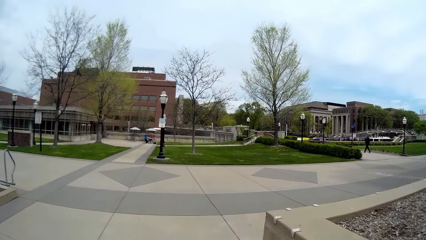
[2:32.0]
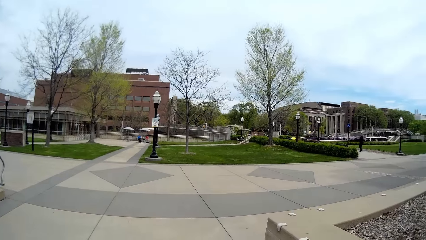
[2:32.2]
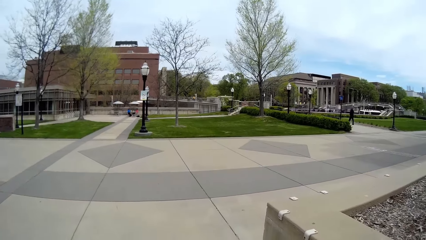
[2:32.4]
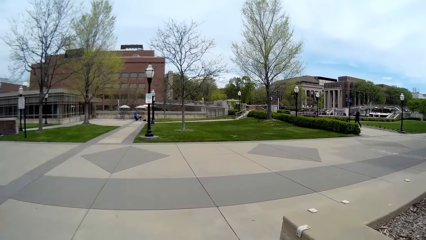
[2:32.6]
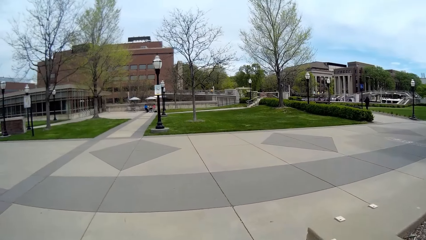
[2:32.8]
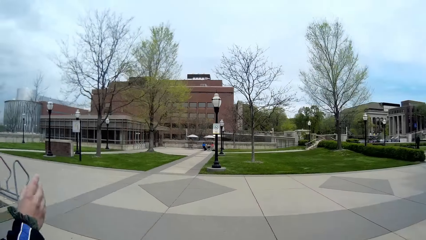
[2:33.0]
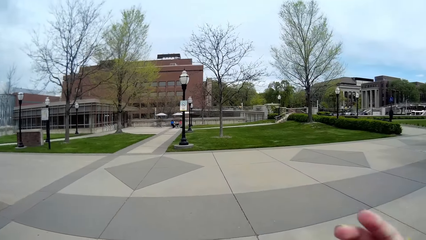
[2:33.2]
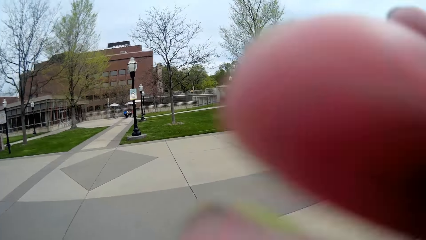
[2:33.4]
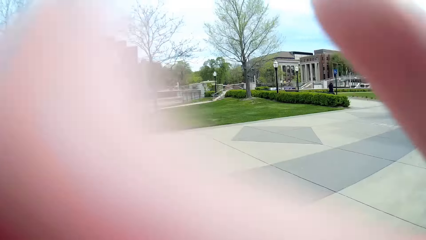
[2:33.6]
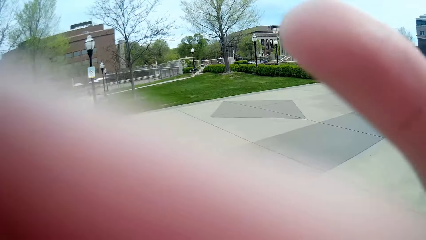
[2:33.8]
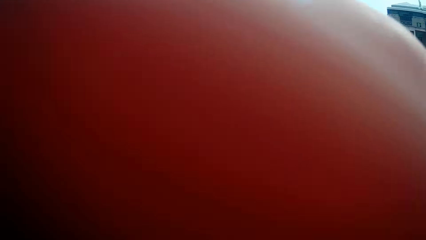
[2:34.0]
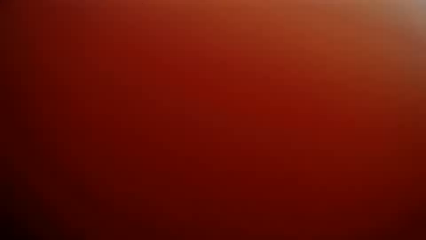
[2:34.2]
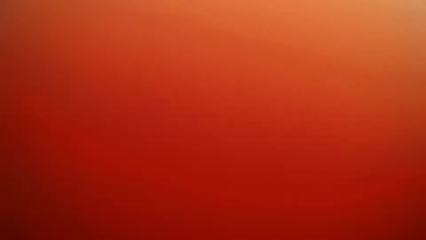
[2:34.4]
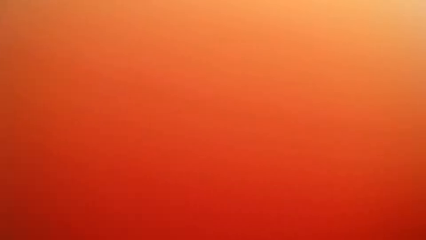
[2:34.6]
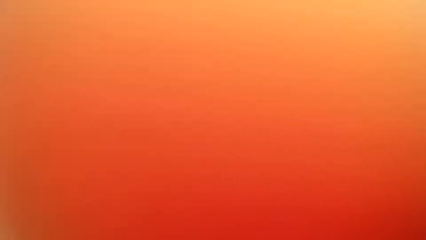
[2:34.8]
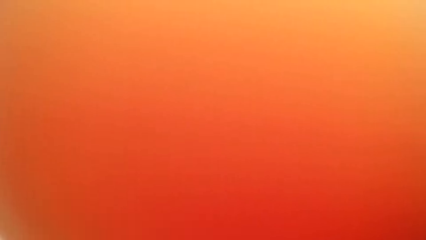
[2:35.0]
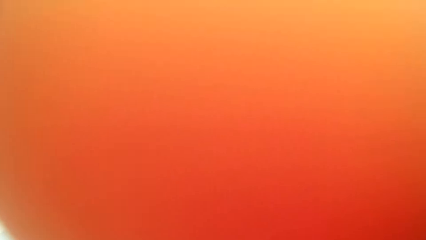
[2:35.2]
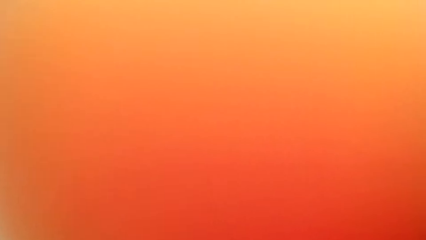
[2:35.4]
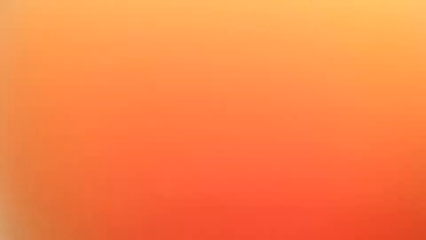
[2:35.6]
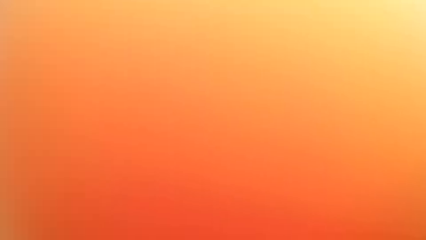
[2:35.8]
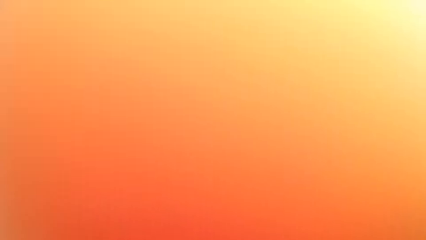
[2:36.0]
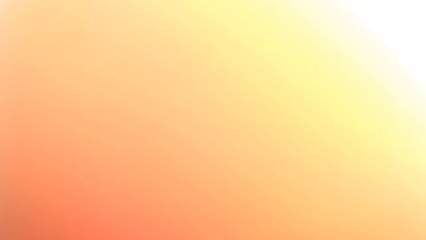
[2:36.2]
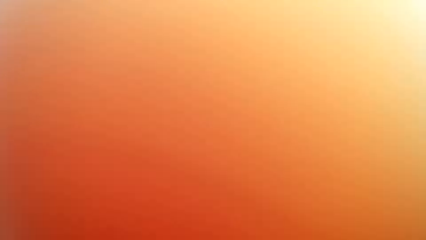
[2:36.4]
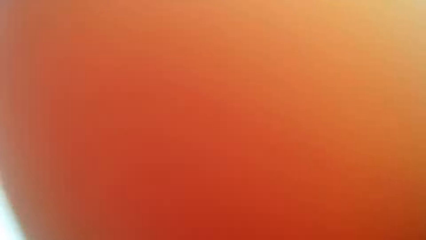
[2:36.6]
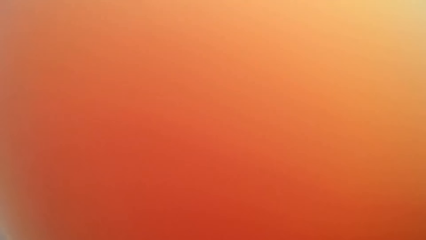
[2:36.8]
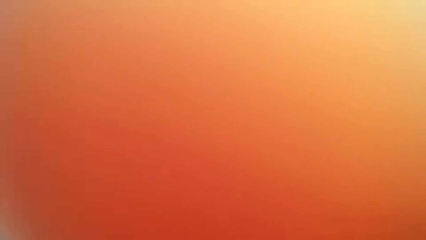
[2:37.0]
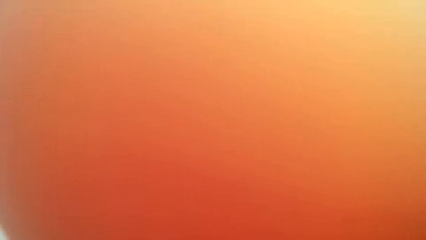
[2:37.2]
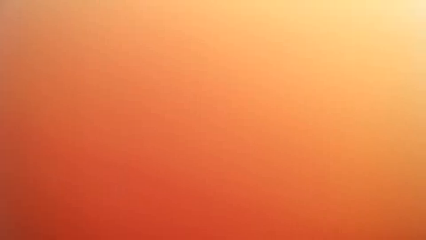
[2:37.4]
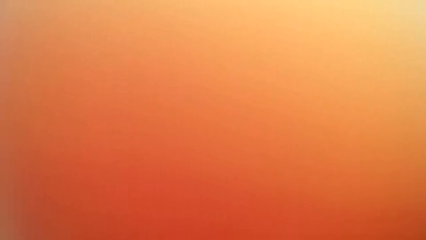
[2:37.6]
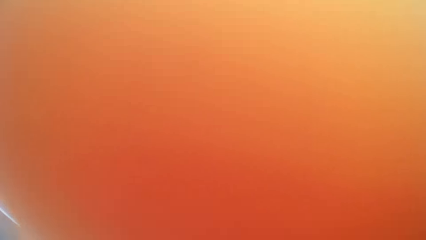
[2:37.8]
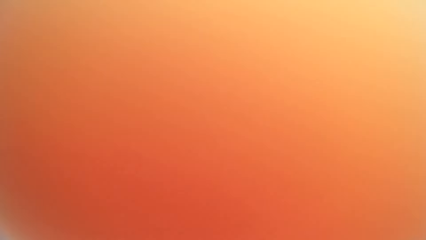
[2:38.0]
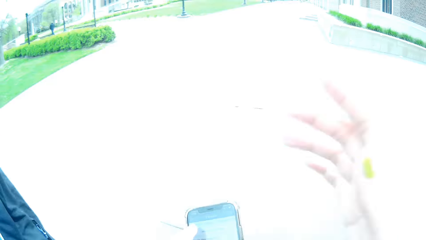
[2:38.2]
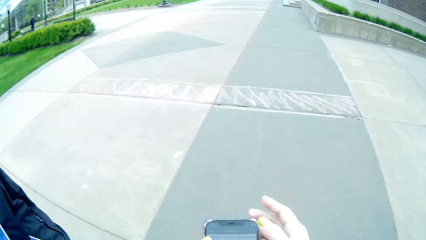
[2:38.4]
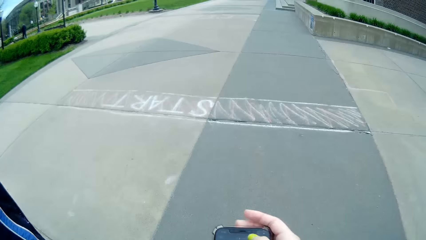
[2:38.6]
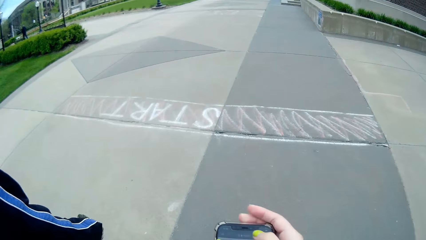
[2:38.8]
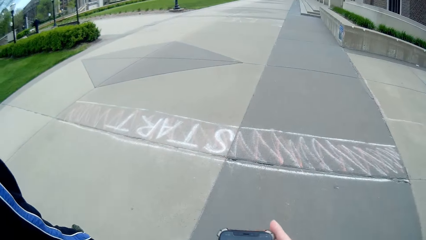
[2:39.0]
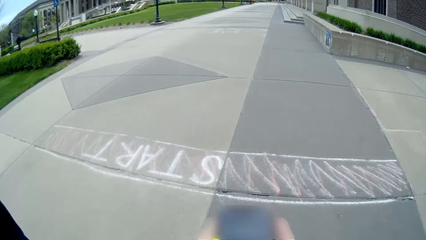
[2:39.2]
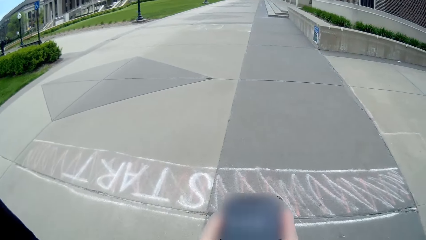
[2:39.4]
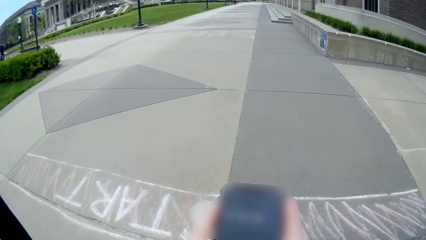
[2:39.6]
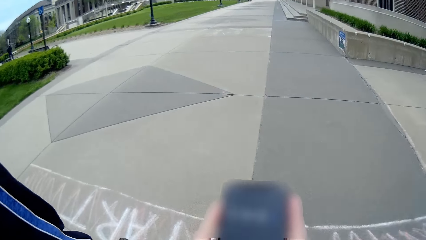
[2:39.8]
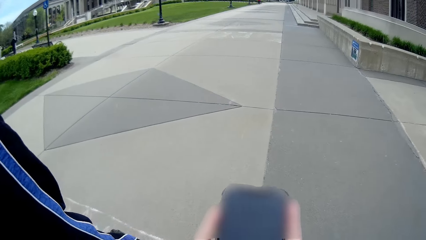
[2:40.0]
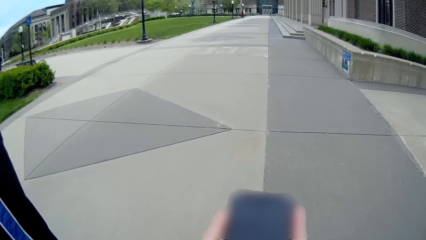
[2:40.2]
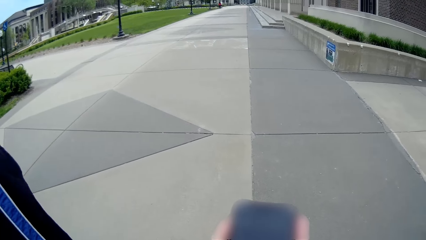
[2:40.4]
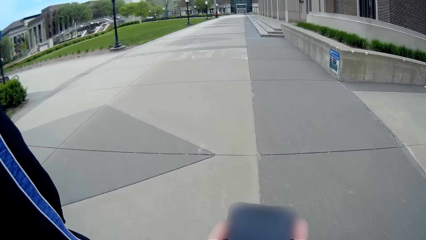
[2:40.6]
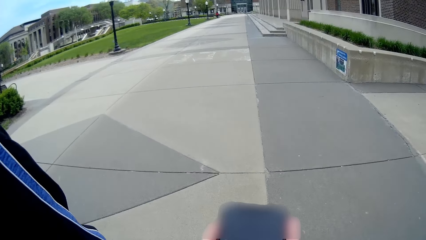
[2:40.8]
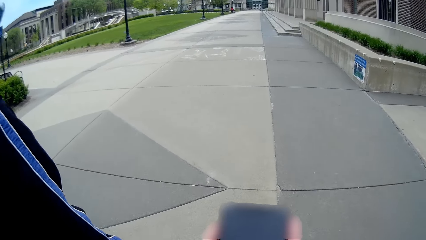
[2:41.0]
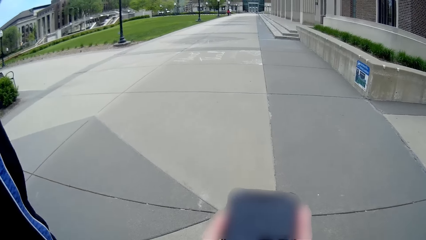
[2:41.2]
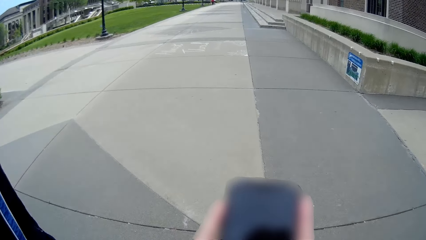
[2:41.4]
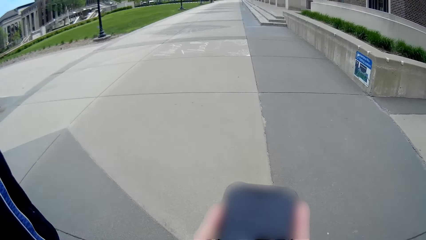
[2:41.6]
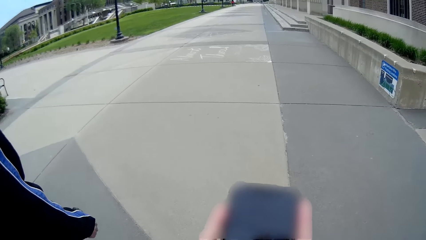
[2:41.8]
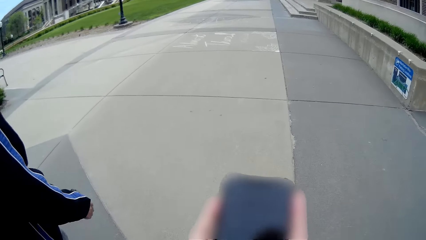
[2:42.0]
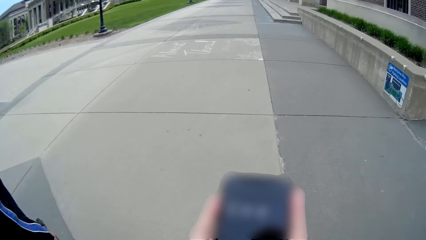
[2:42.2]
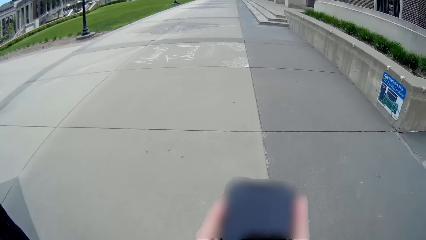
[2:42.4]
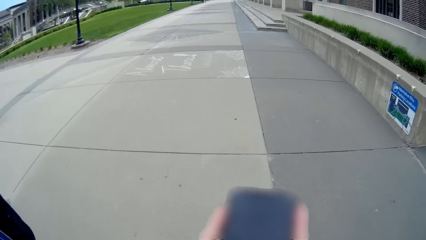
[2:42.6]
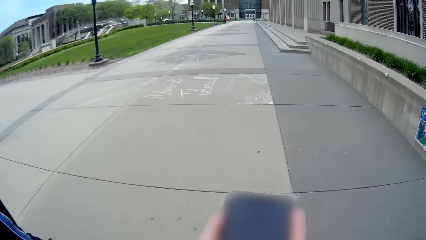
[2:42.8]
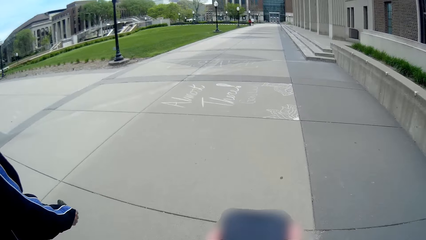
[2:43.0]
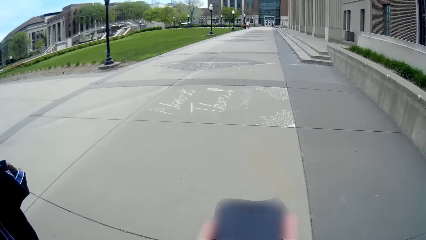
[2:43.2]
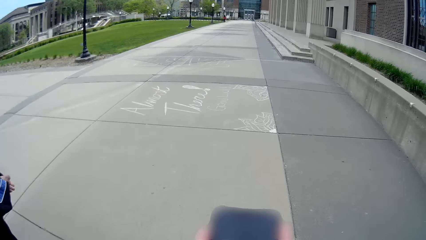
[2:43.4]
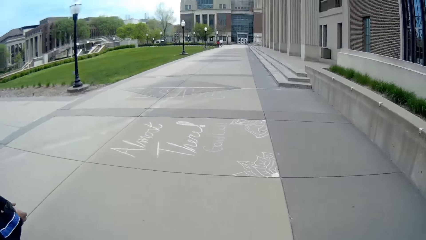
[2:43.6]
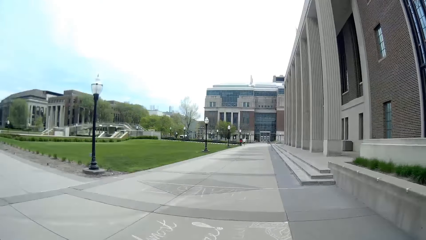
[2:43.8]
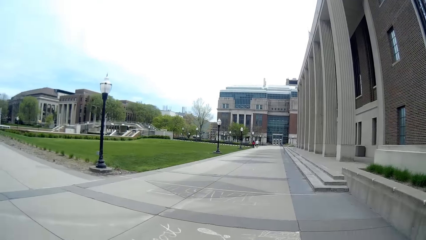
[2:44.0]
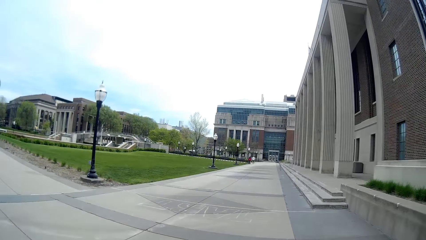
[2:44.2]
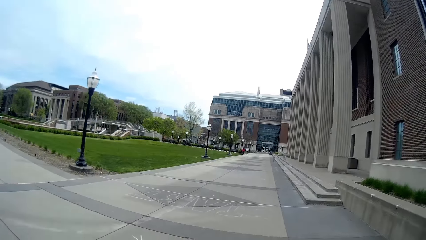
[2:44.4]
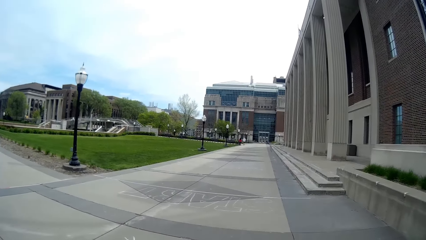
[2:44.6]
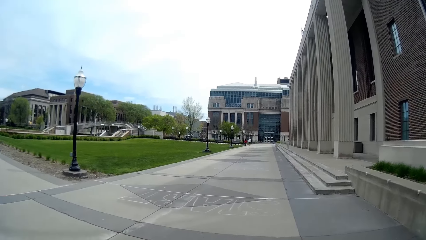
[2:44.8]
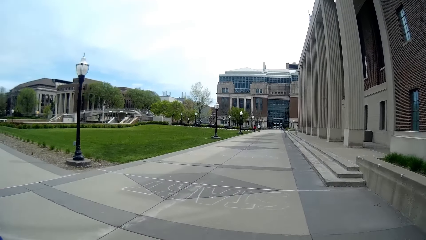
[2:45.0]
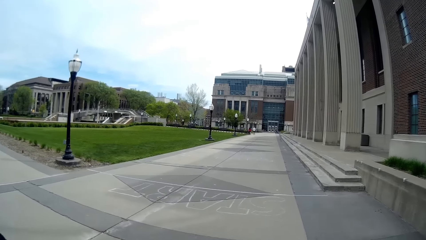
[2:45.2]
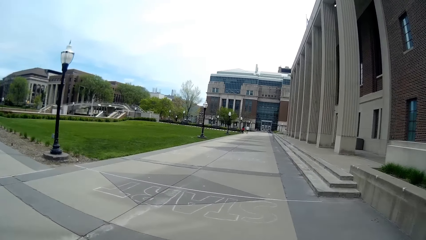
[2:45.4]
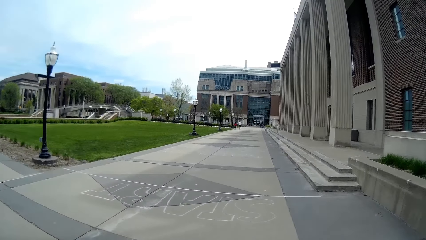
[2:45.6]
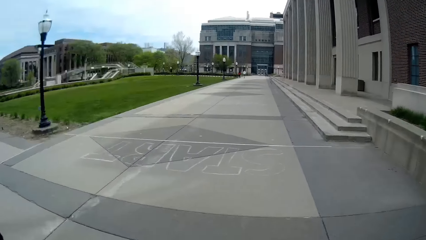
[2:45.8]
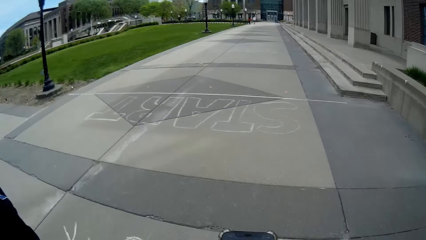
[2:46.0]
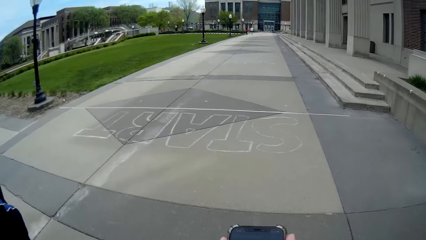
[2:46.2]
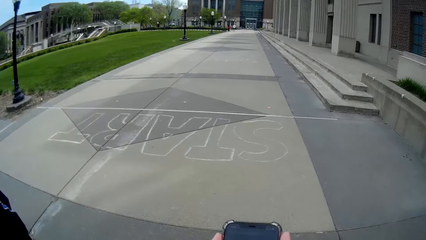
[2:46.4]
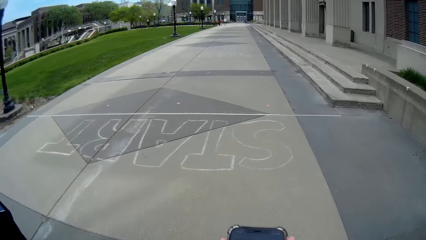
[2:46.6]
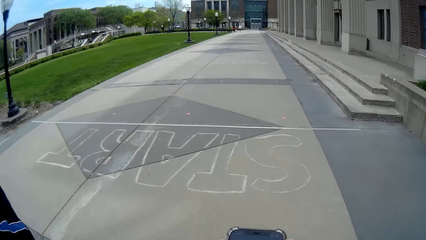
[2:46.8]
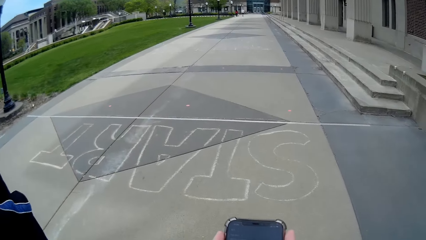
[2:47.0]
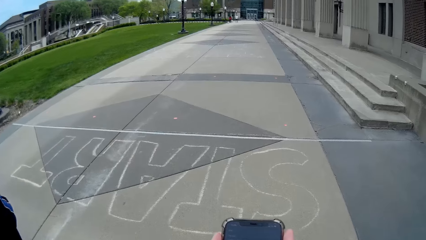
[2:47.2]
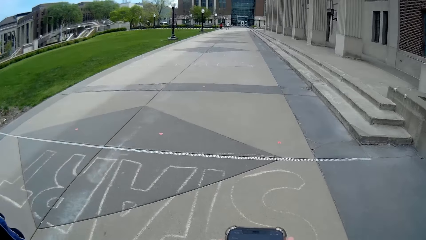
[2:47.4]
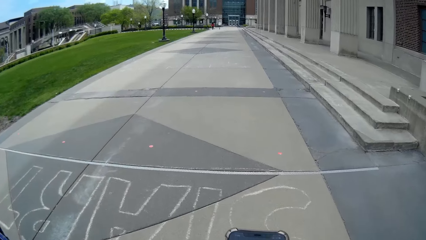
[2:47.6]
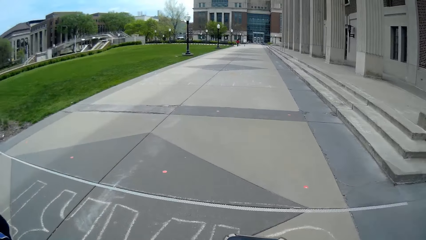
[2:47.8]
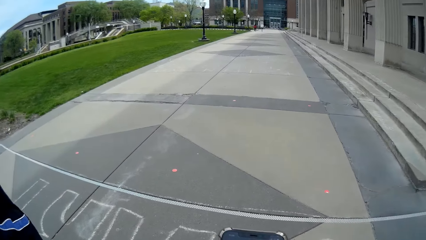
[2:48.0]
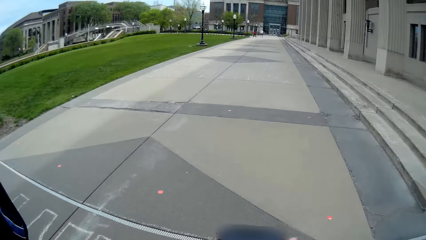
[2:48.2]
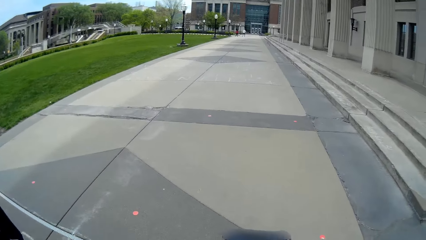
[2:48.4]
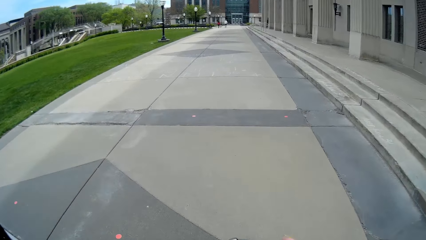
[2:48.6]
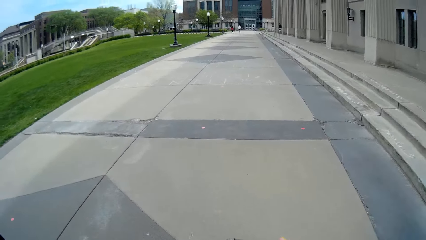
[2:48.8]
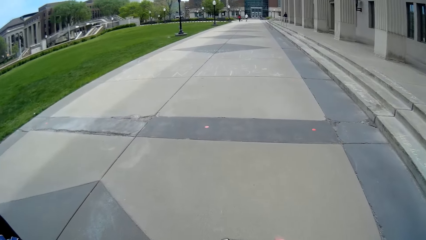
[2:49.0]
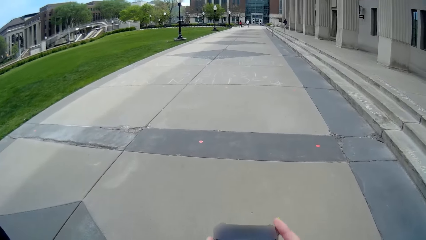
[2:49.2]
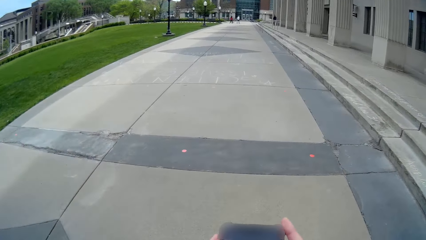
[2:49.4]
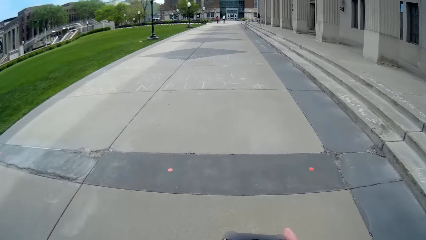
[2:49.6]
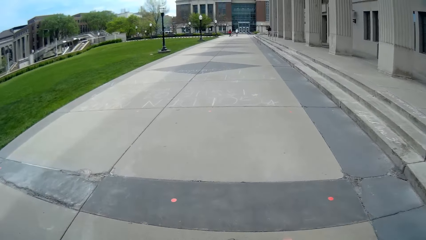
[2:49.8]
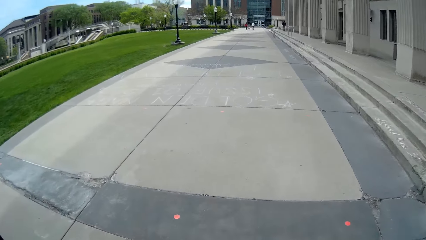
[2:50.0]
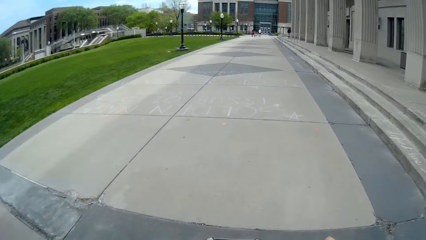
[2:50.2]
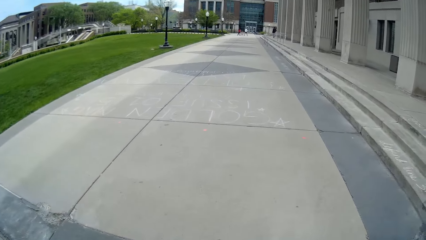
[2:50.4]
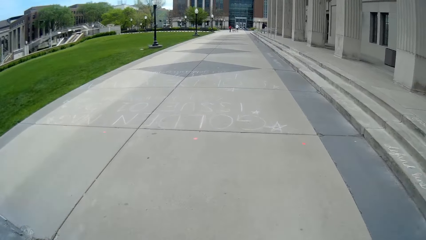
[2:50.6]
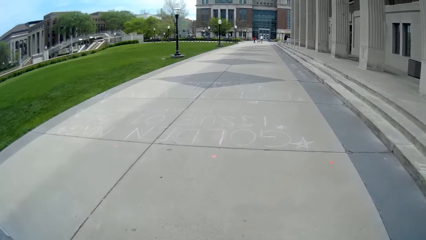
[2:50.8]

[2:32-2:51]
The camera wearer adjusts a camera on her face with her right hand. She presses the phone with both hands. She looks at the phone. She walks outside.
